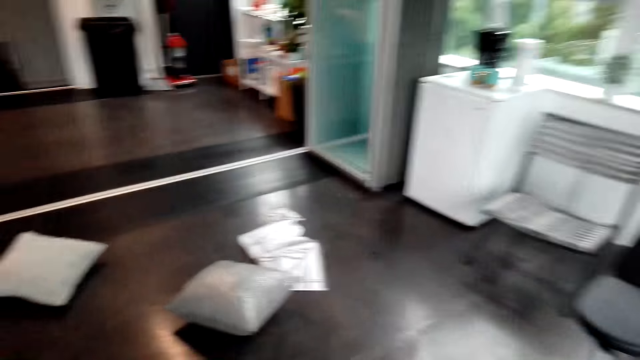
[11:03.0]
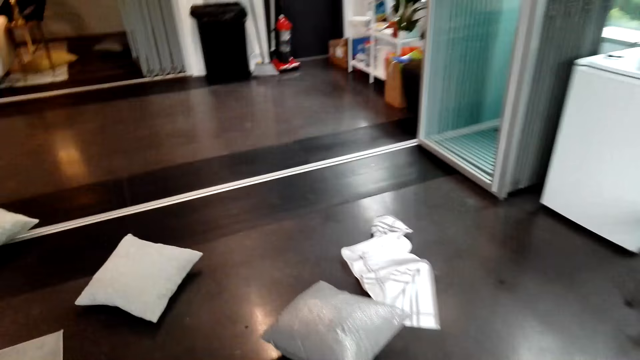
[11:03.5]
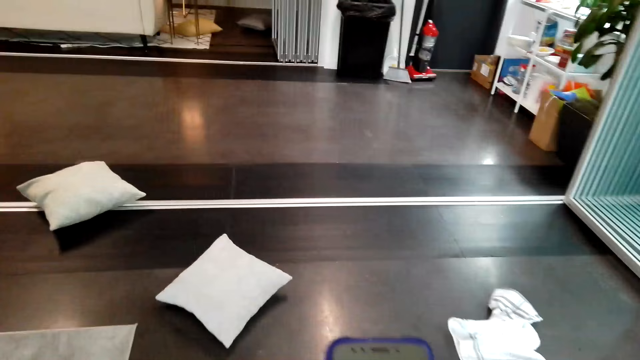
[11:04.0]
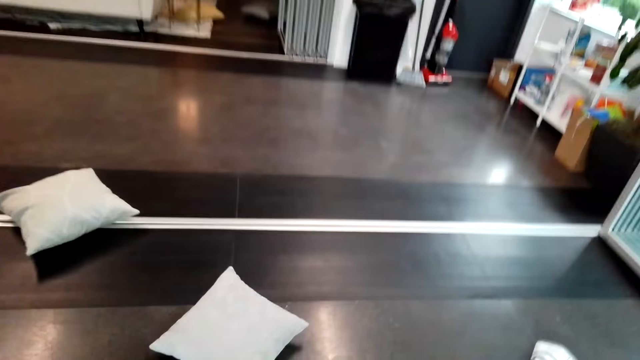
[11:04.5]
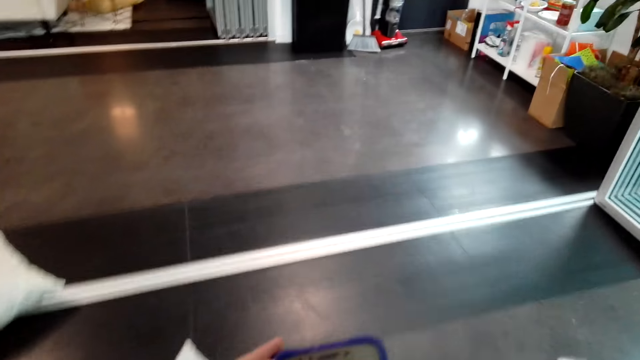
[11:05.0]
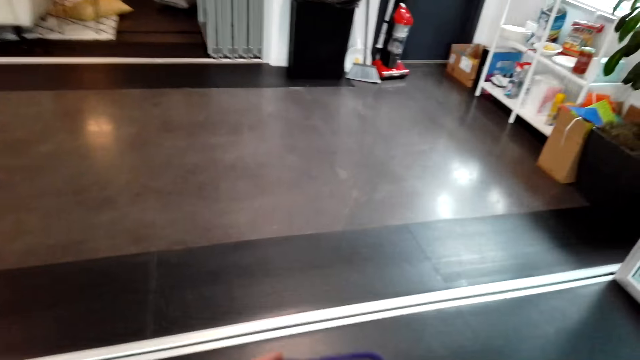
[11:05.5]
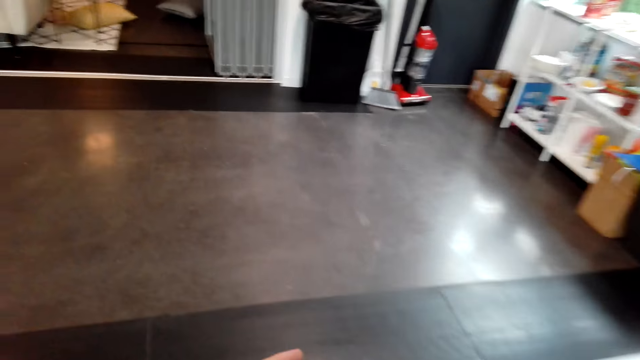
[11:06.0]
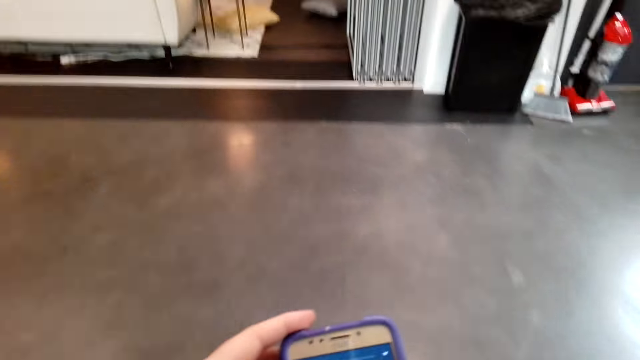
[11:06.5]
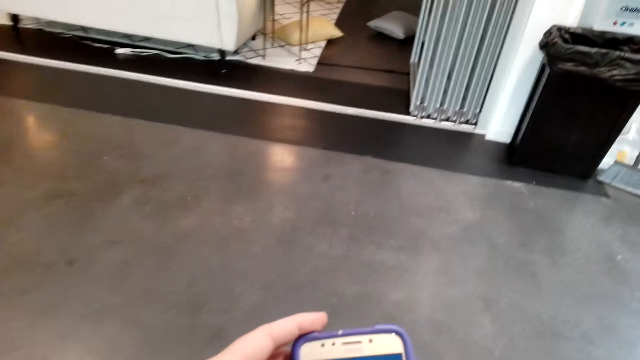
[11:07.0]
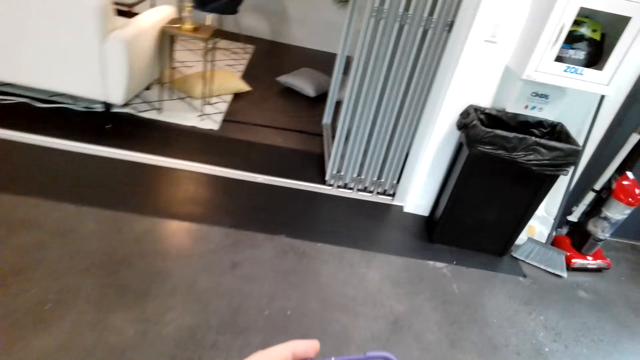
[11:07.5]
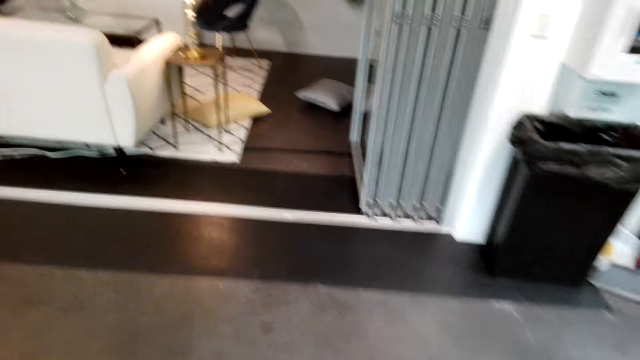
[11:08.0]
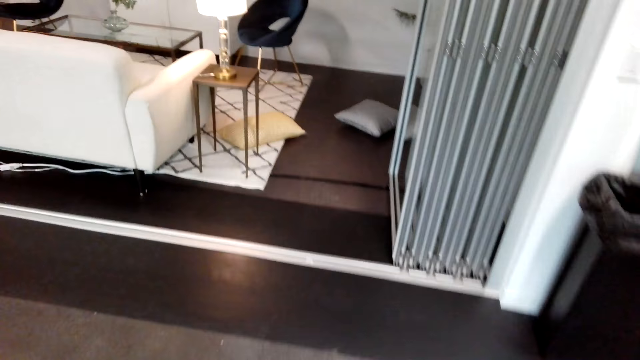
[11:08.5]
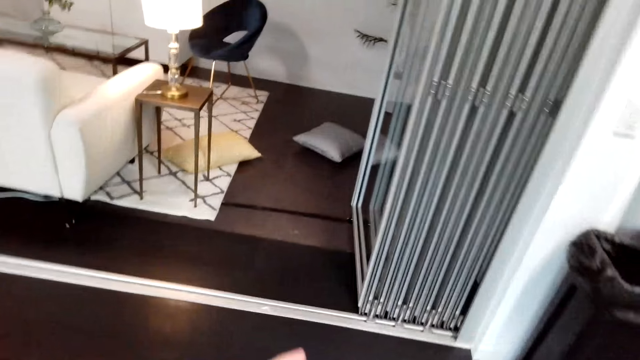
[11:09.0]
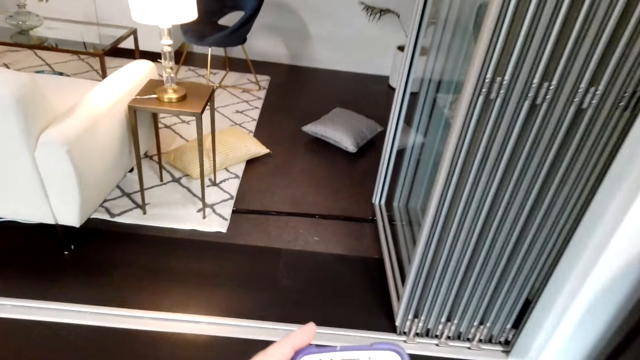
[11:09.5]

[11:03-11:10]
The camera wearer browses on the phone.

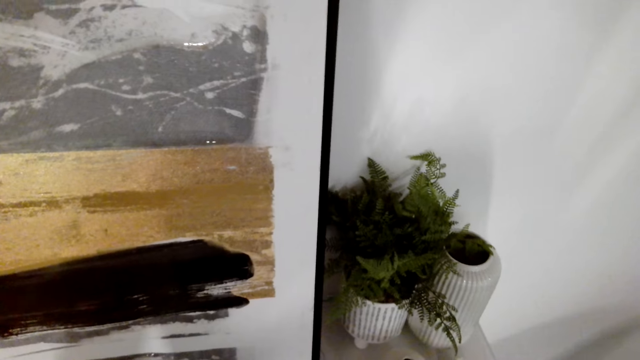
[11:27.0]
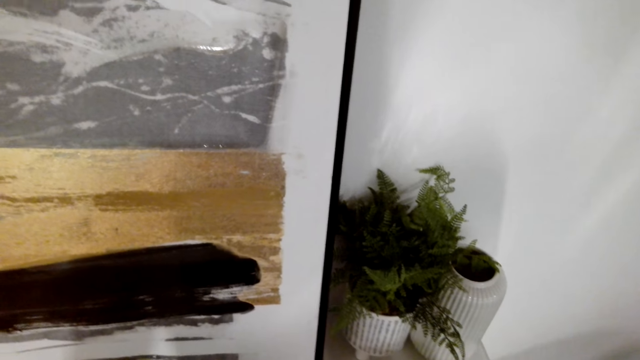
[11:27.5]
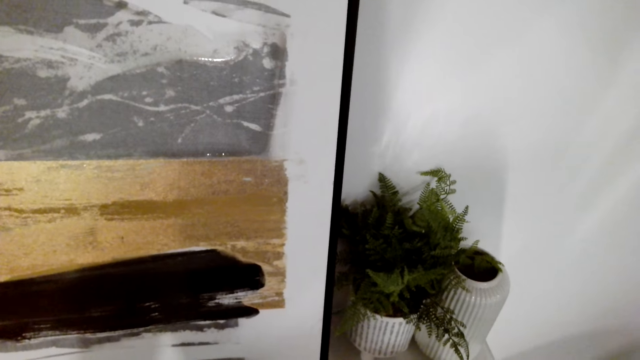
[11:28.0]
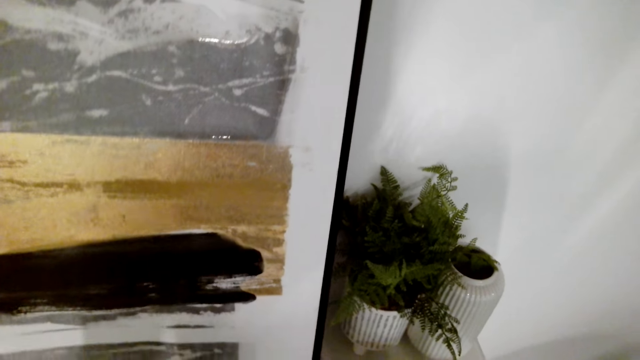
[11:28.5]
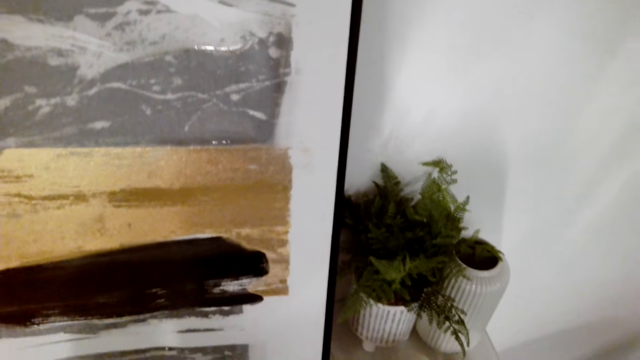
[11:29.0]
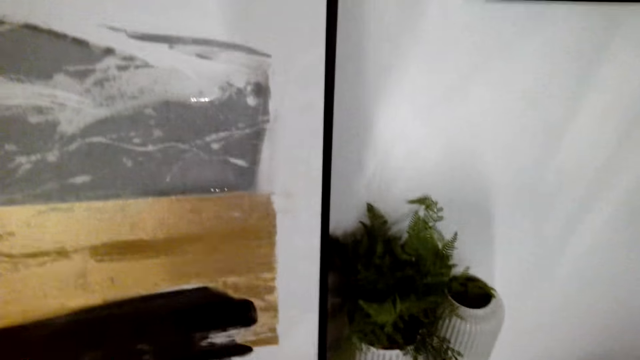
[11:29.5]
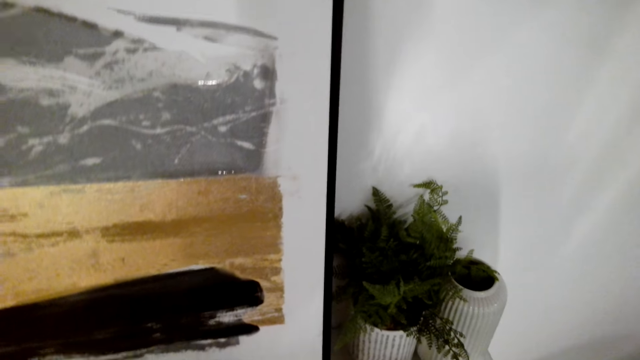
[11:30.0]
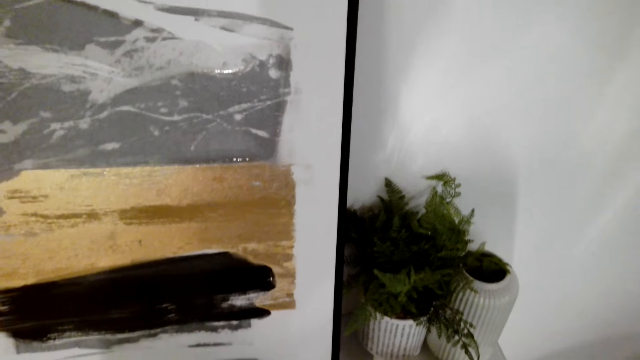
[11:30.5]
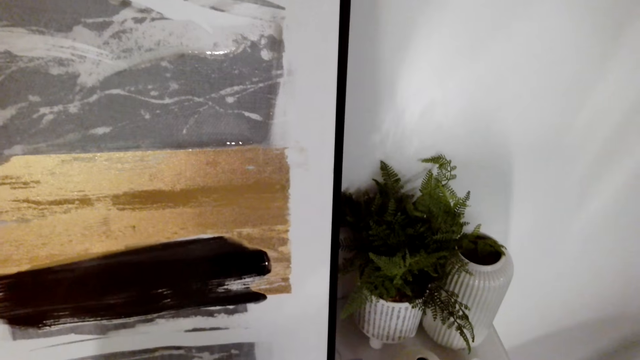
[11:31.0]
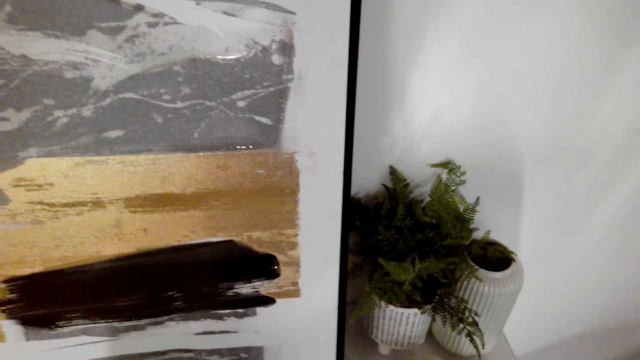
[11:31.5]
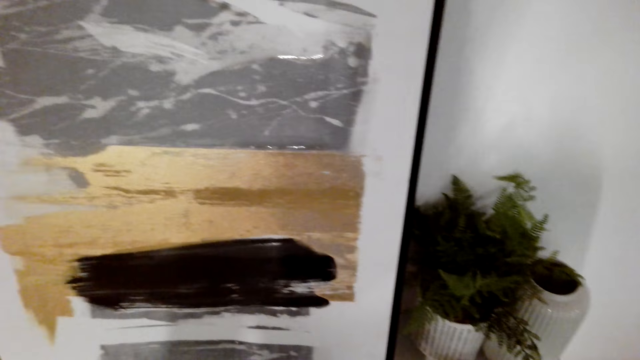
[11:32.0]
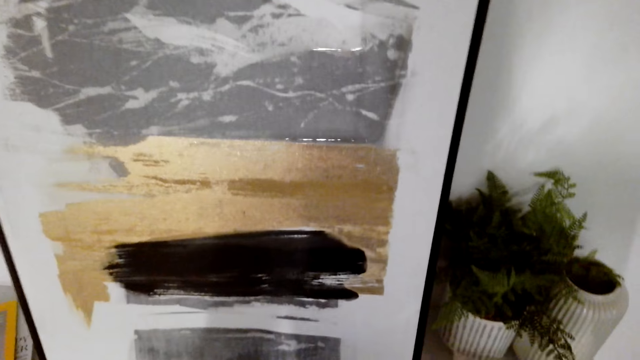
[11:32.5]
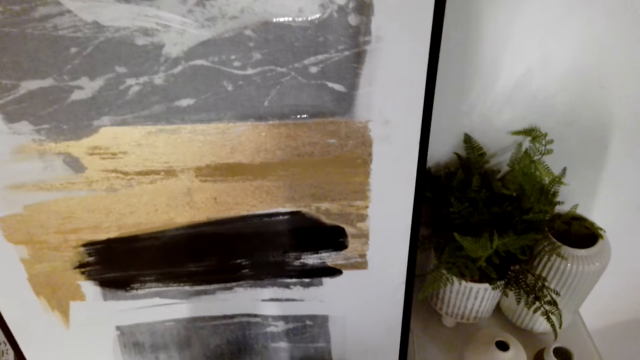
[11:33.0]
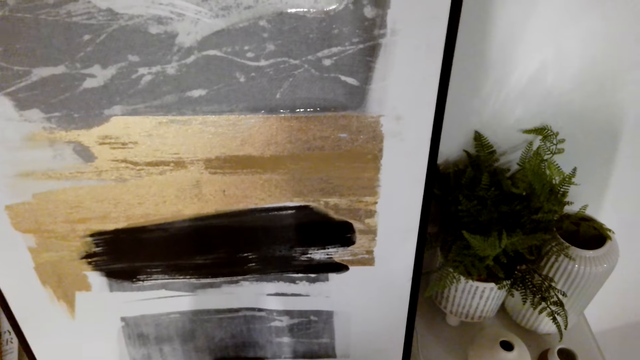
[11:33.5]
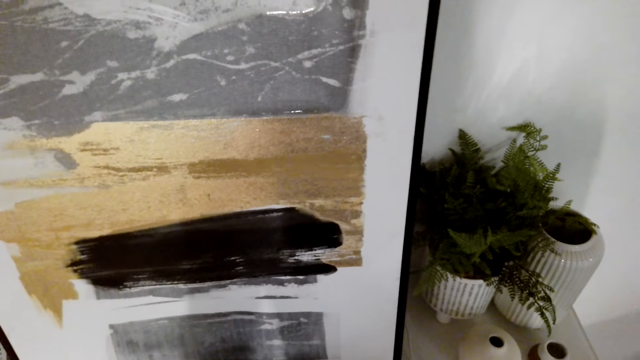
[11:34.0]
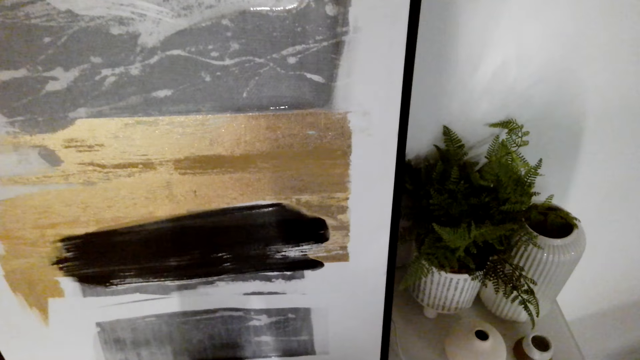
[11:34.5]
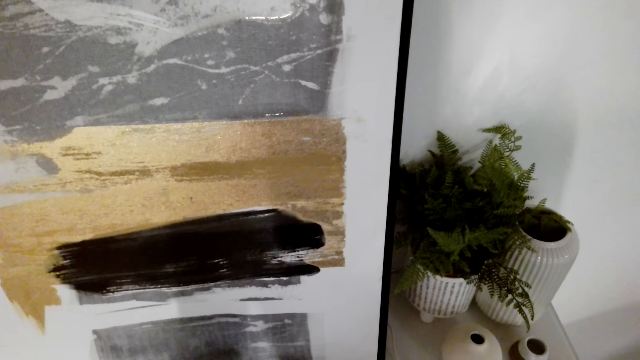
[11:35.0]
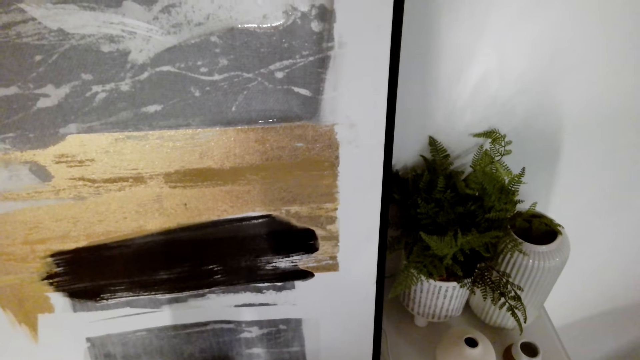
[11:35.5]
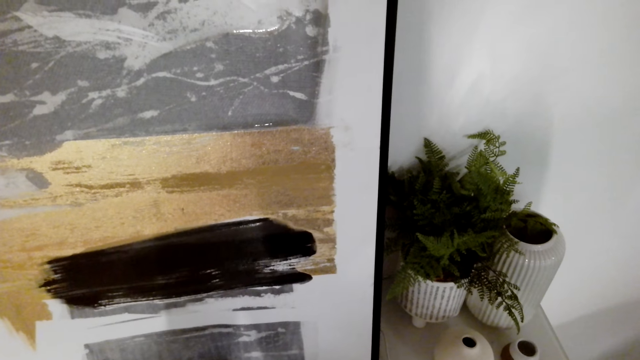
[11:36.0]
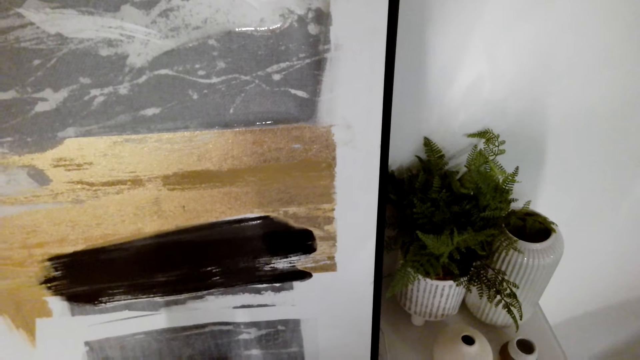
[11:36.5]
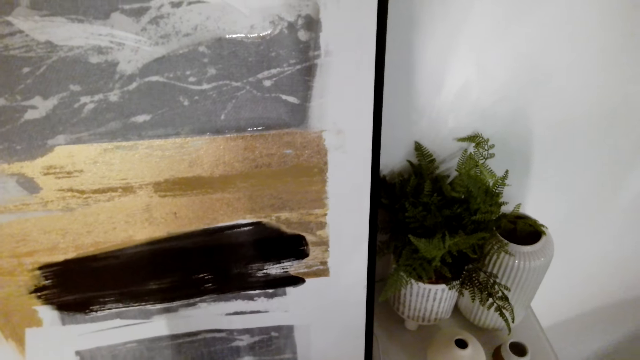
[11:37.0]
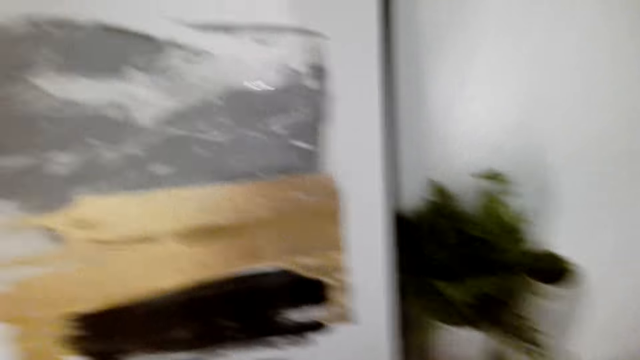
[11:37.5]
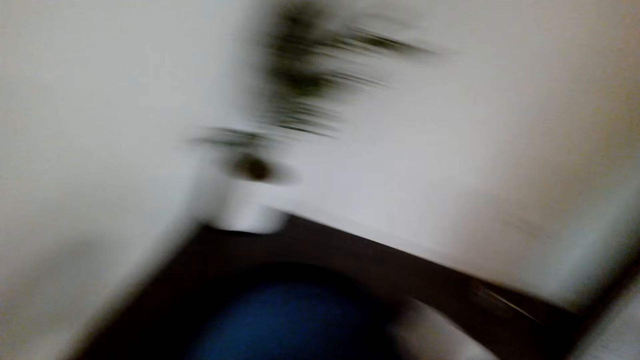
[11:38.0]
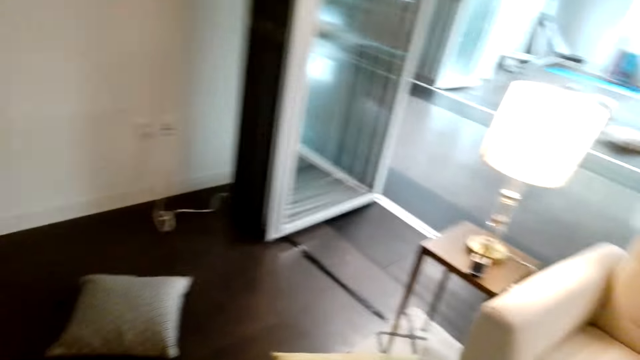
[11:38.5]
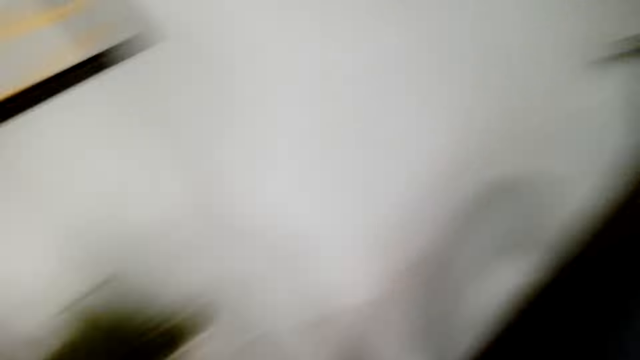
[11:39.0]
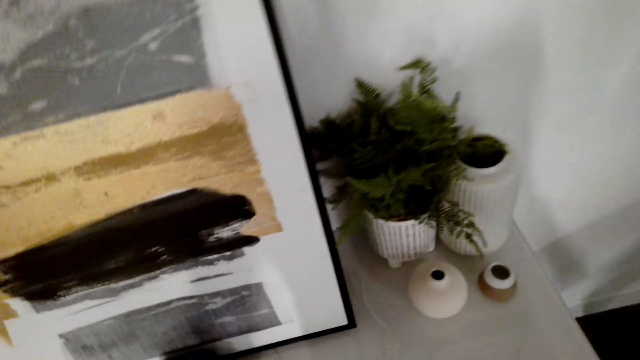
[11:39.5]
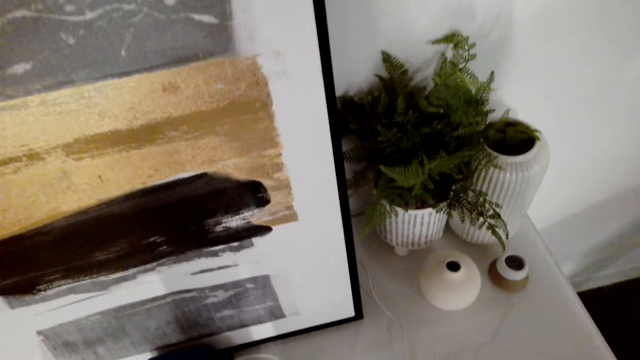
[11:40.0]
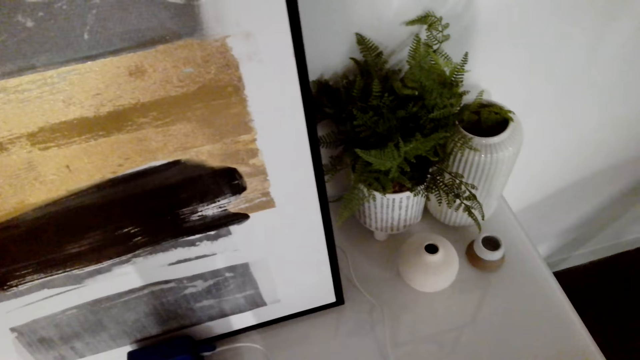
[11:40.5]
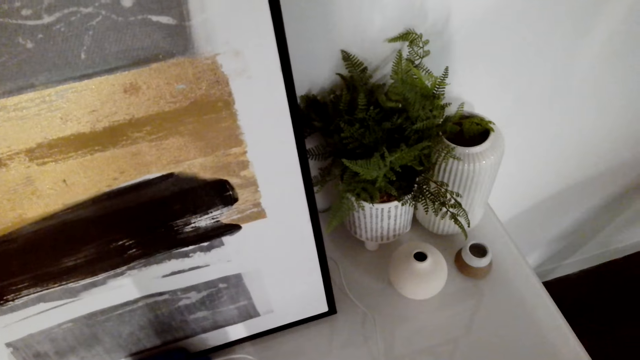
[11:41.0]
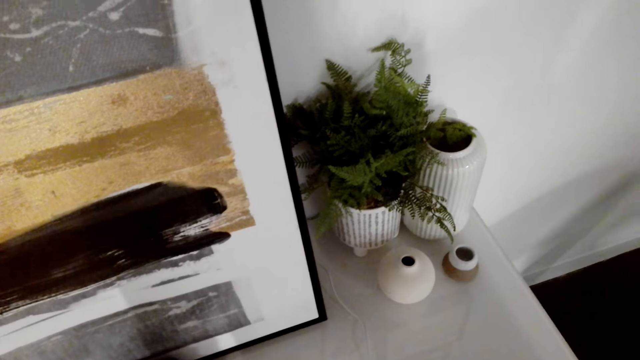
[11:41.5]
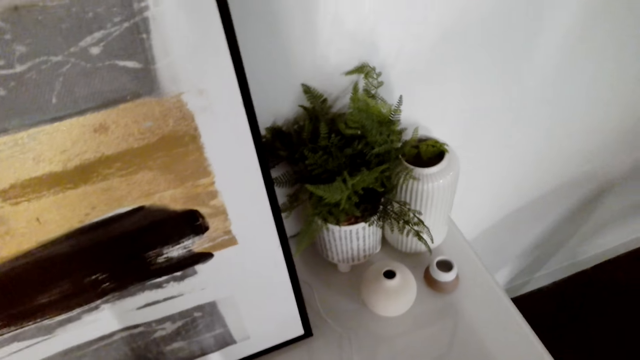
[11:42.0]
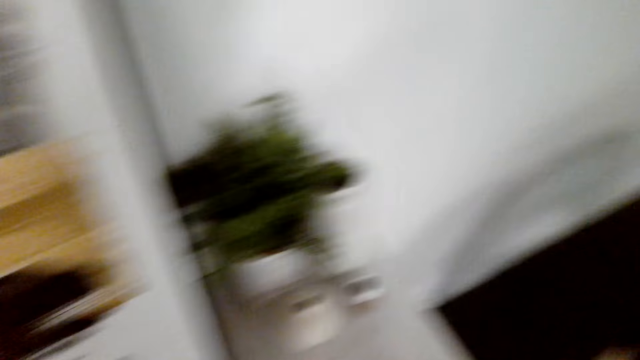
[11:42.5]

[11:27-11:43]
The camera wearer stands. They look around. They put on the radio.
